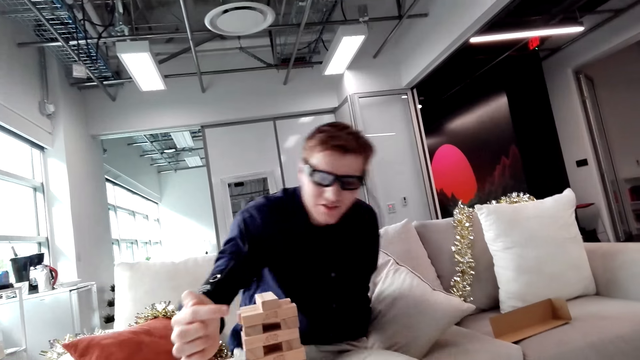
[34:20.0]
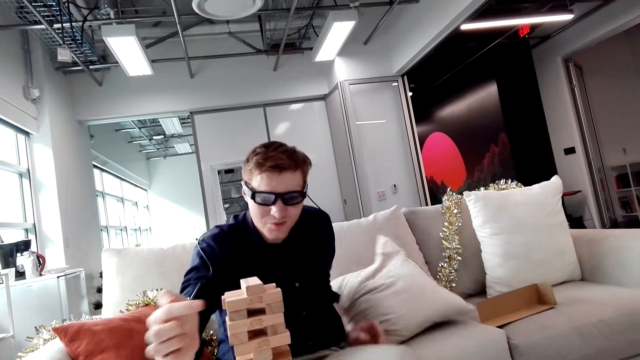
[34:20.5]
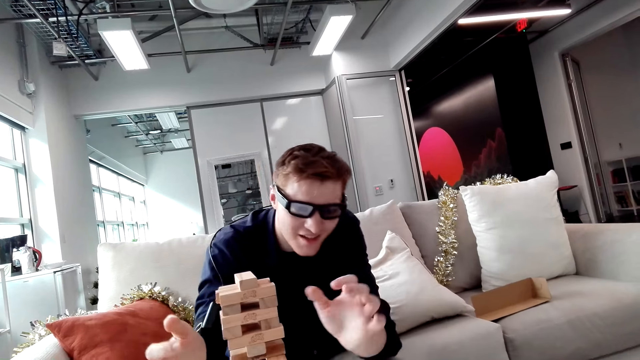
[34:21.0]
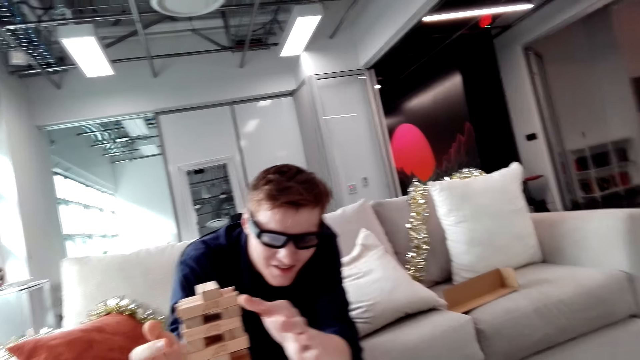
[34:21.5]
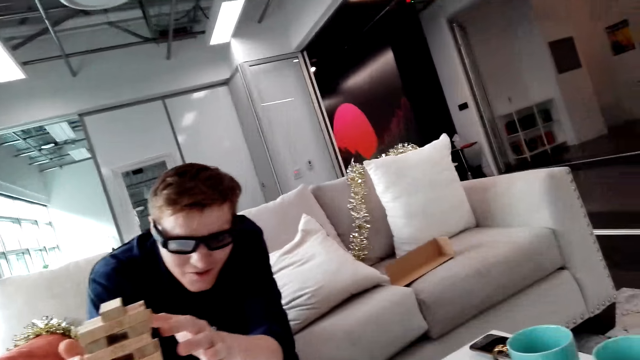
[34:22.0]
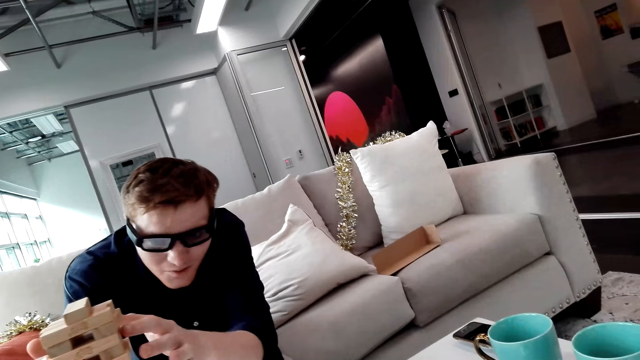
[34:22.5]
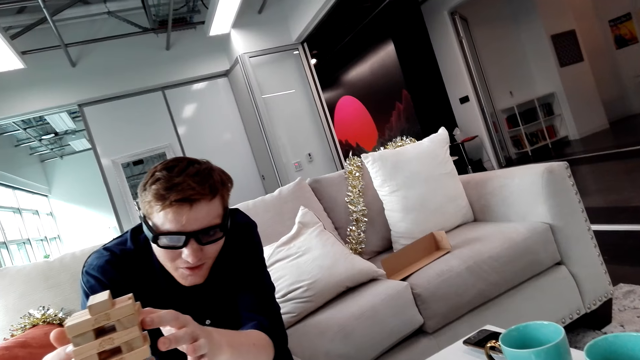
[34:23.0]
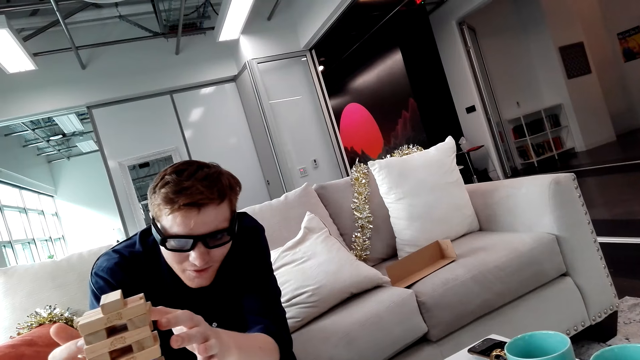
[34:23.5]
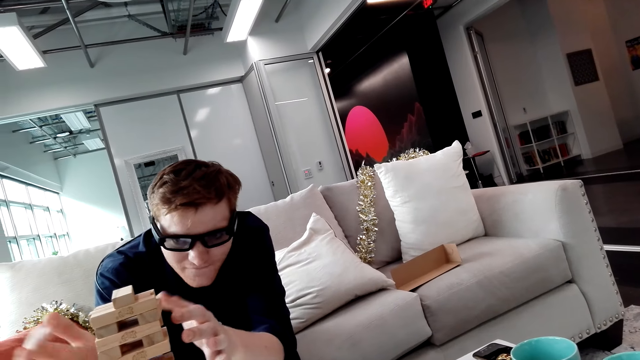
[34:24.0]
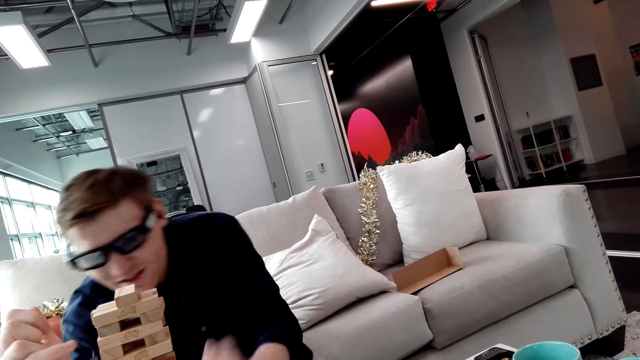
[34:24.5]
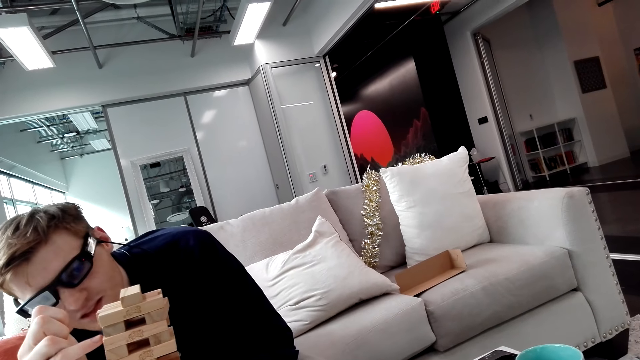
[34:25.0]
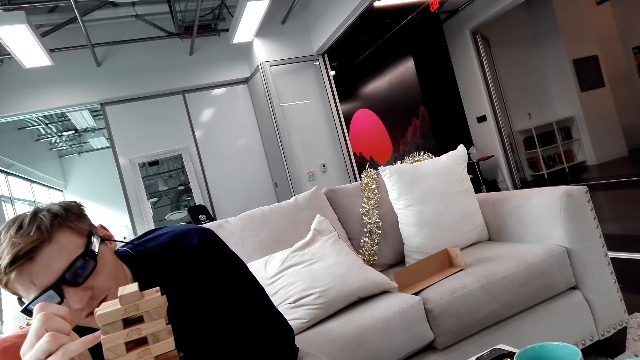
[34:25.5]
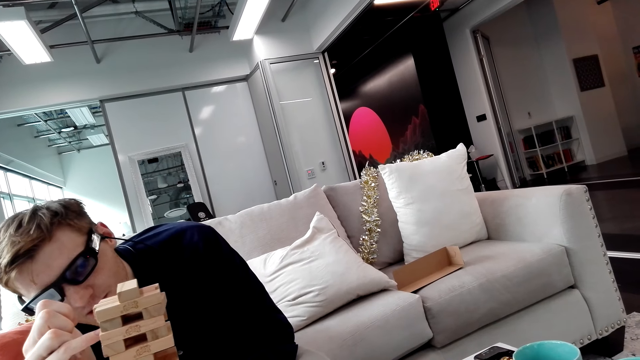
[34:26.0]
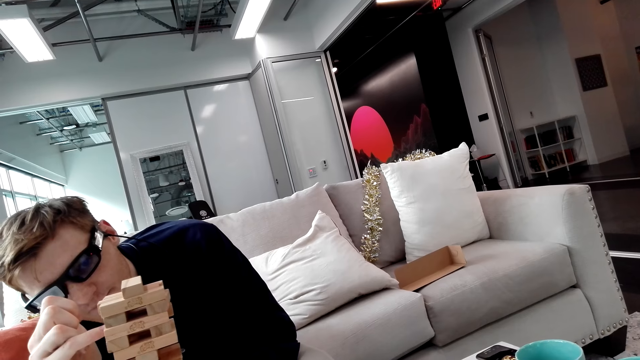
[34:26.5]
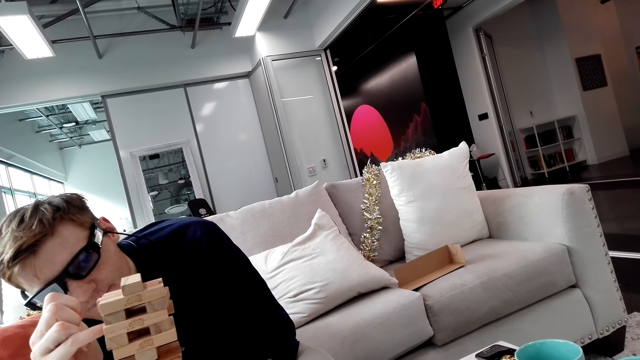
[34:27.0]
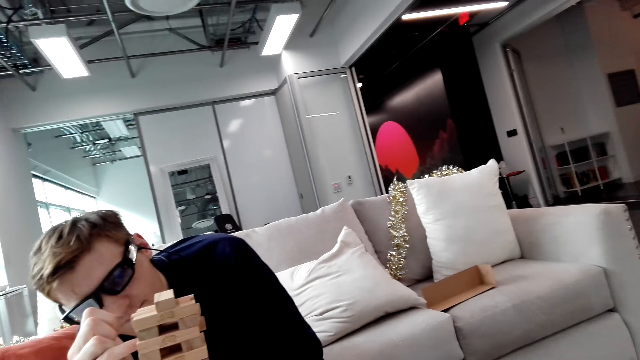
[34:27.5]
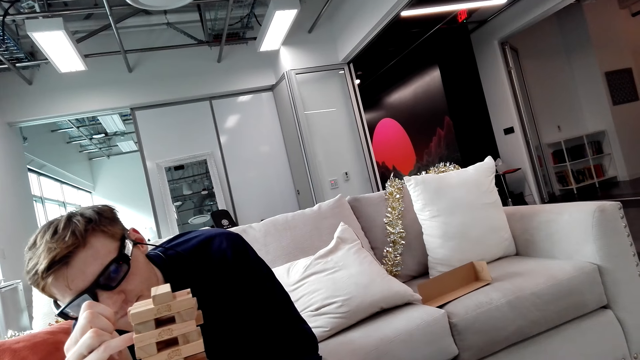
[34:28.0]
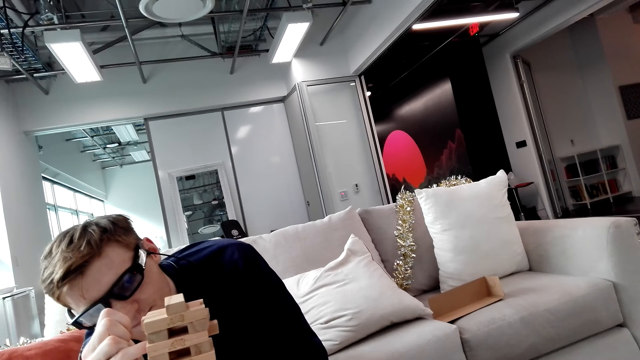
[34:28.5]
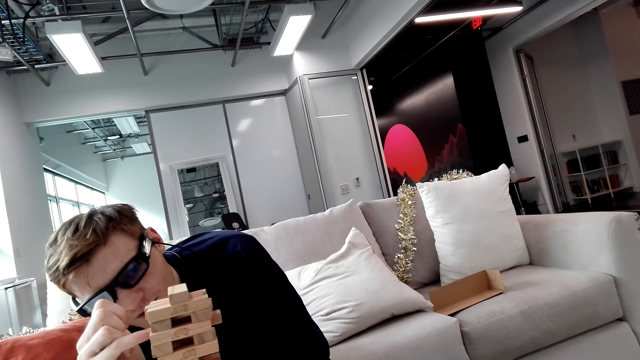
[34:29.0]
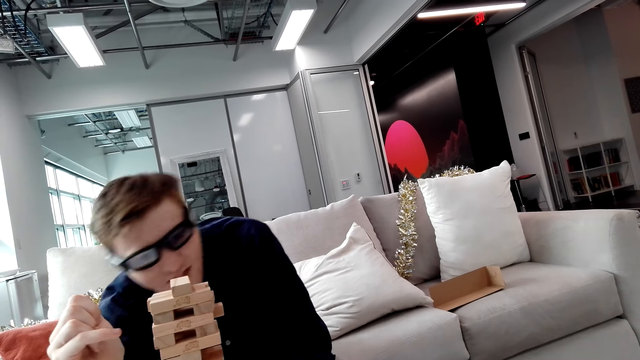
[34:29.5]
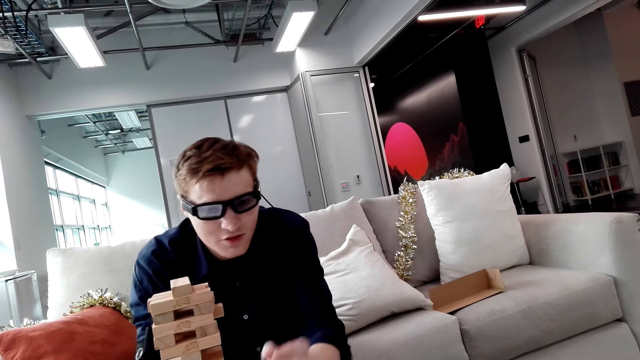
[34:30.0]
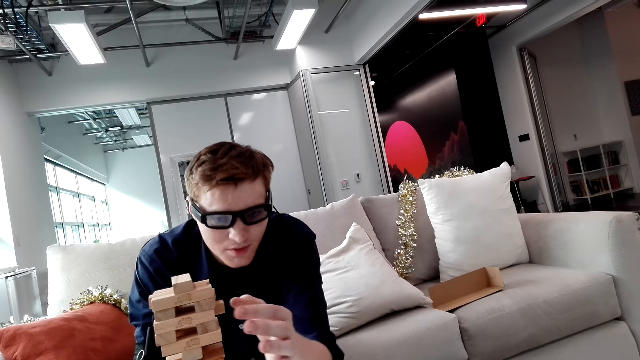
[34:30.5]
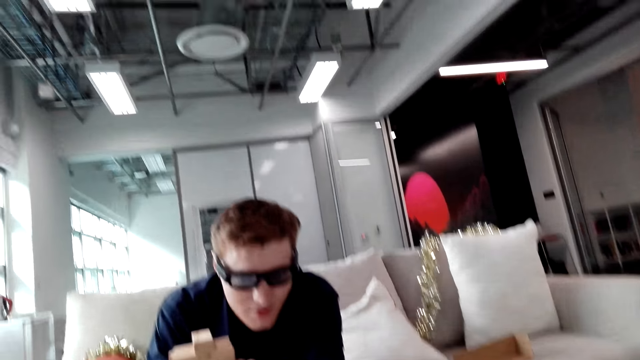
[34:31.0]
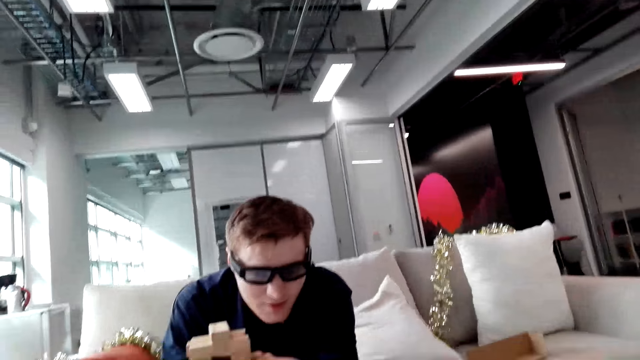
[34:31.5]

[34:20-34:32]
A man pushes a Jenga block. The man removes the Jenga block.

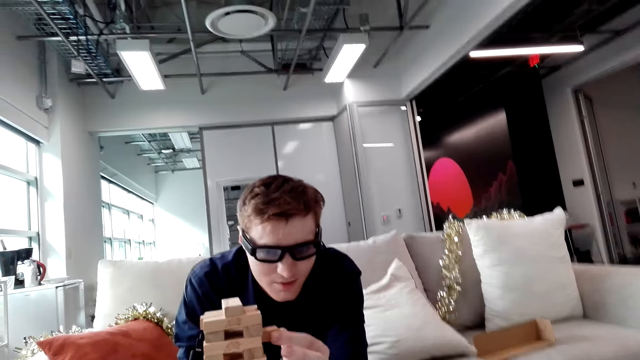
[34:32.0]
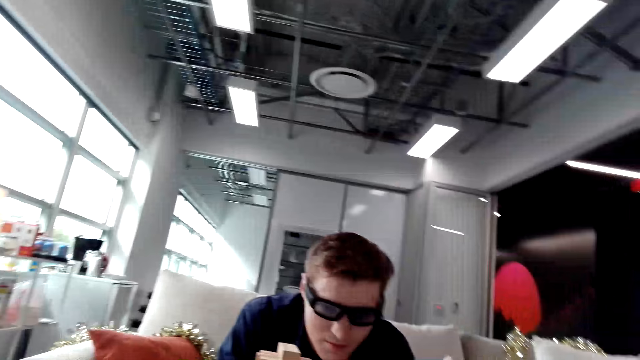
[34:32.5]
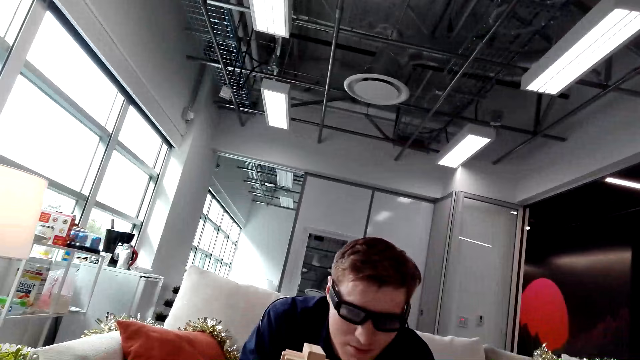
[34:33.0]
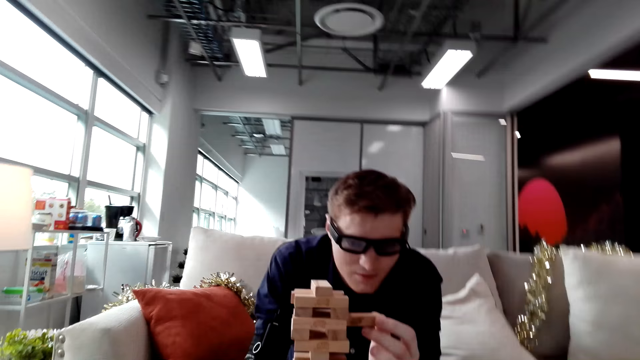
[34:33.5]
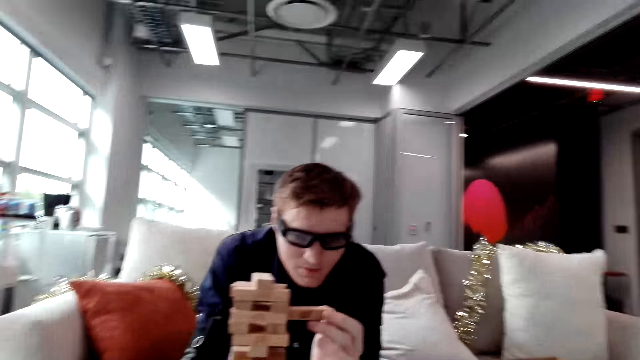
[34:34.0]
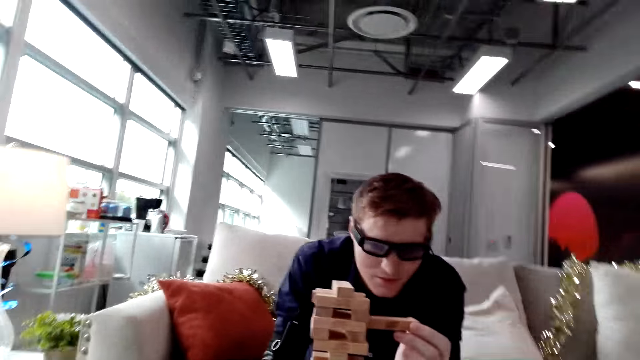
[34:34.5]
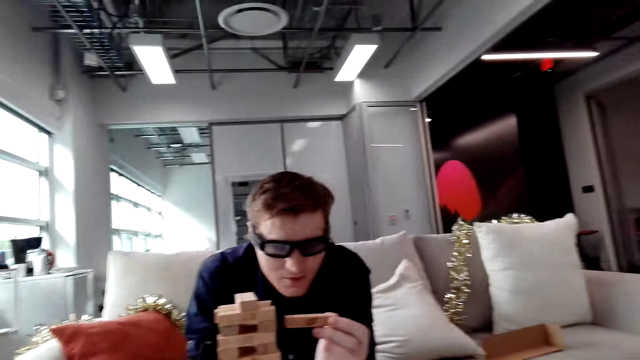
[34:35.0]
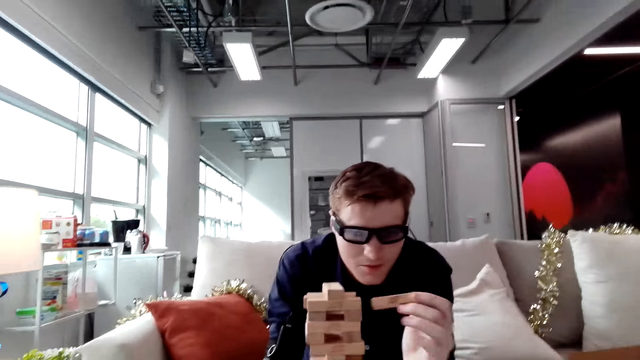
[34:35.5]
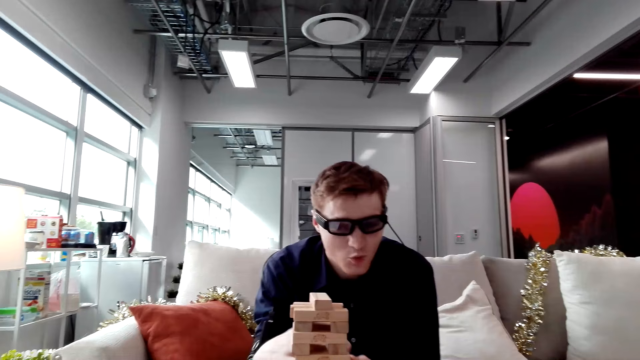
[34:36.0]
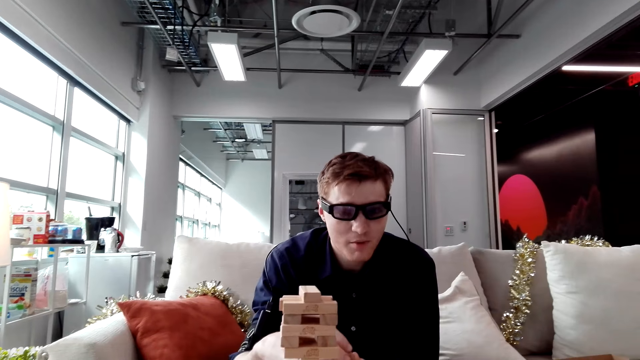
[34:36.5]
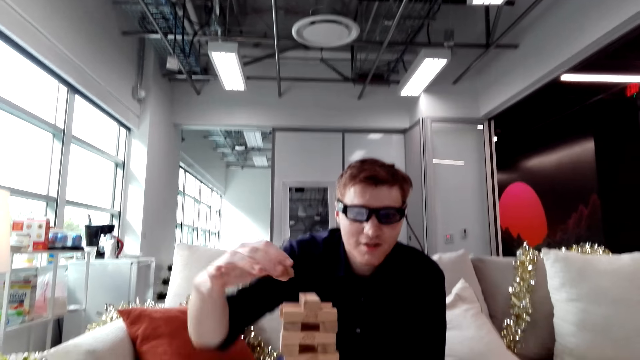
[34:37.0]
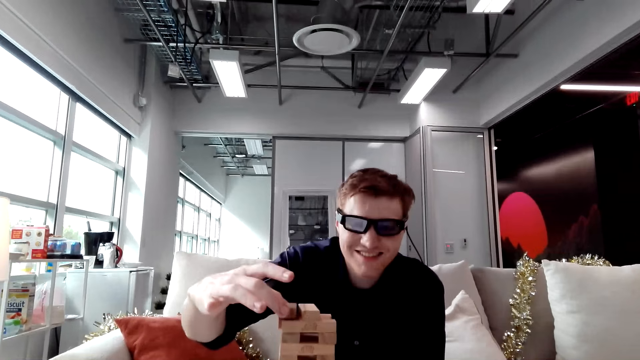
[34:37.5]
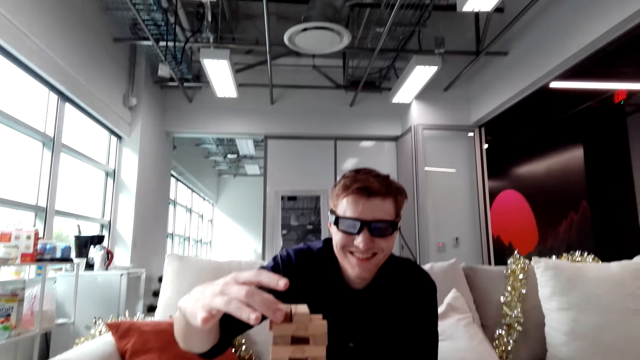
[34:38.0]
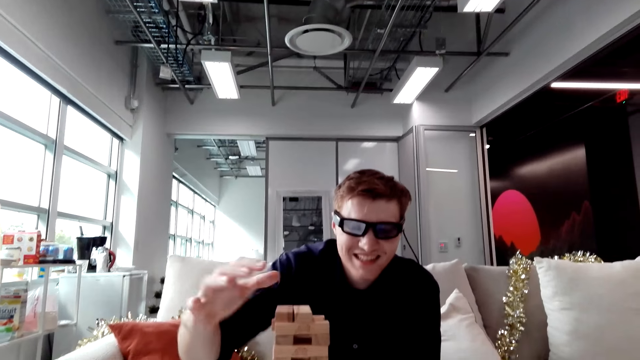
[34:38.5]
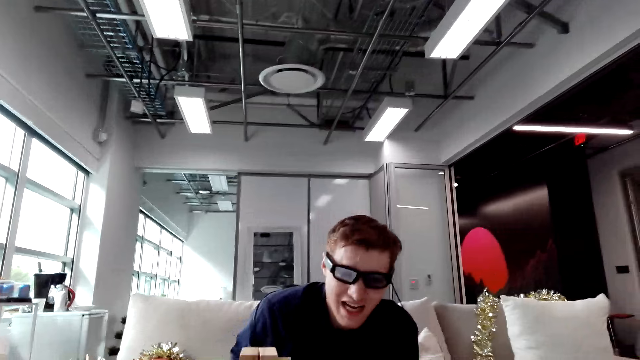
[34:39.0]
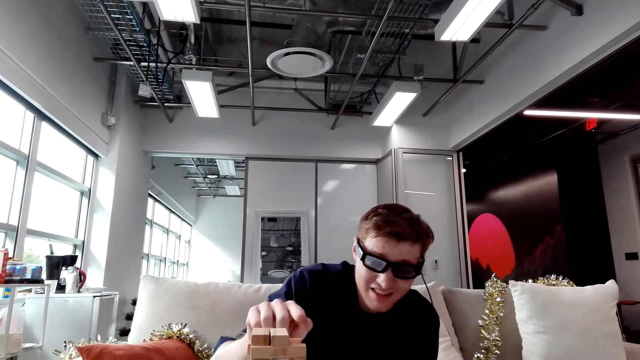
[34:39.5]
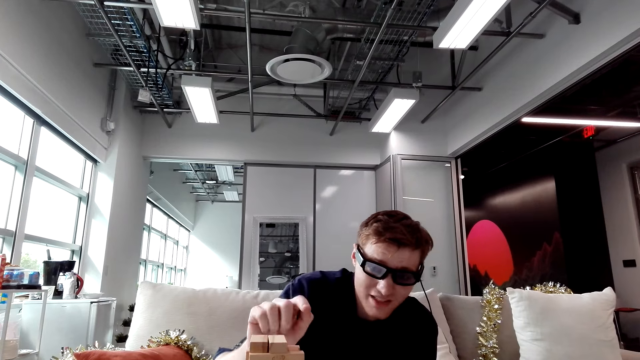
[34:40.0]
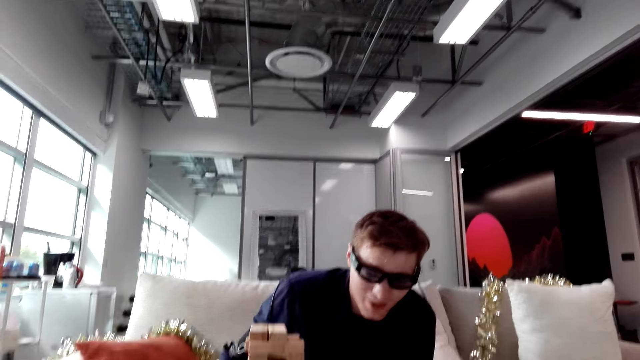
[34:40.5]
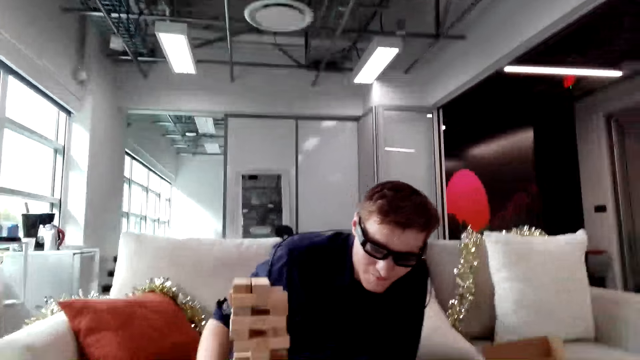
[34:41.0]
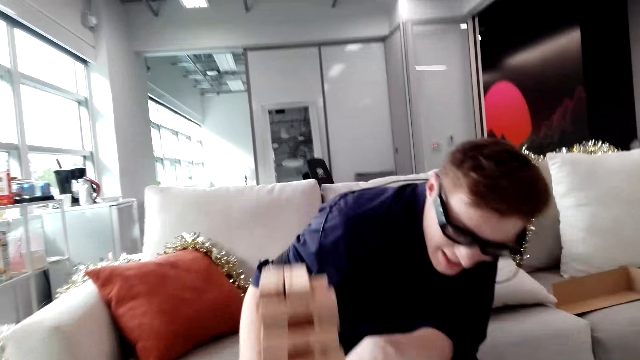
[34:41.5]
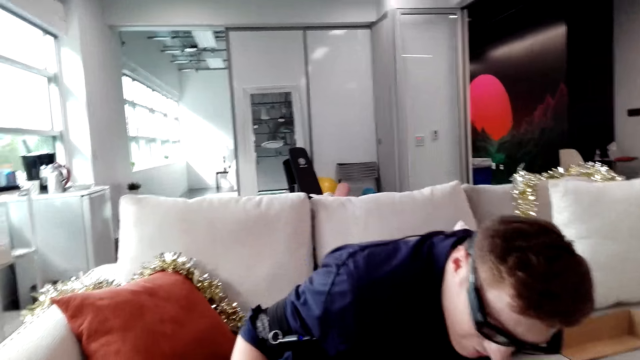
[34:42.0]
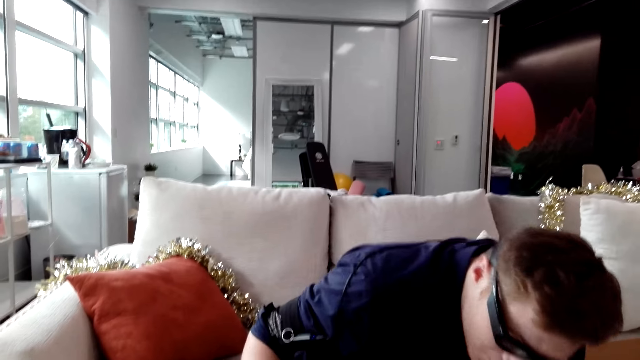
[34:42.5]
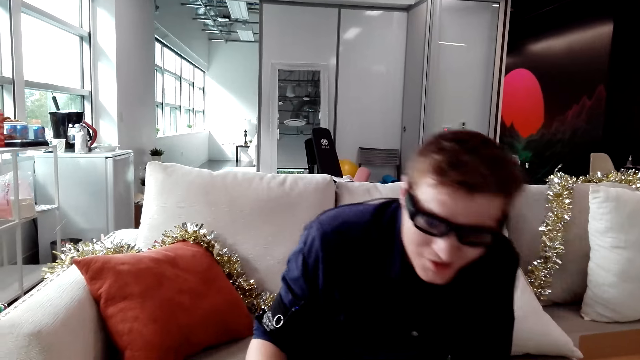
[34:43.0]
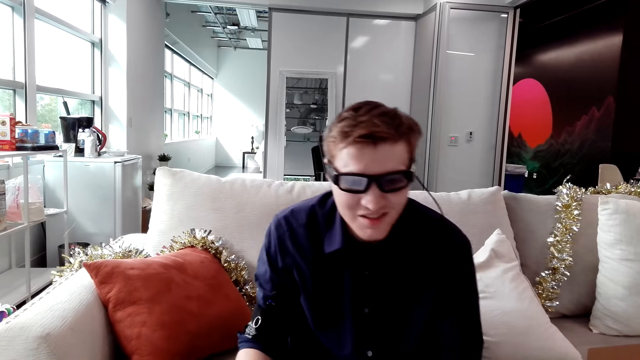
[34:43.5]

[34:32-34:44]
A man picks up a Jenga block and puts the Jenga block on a tower.
